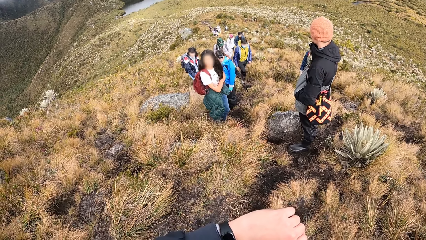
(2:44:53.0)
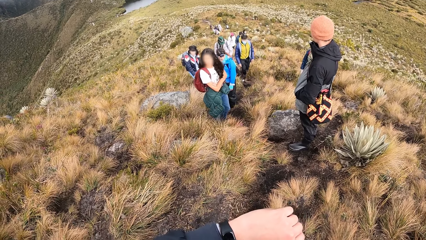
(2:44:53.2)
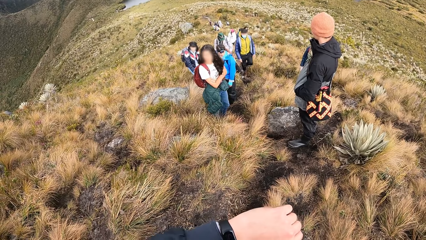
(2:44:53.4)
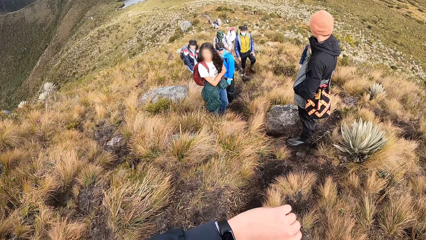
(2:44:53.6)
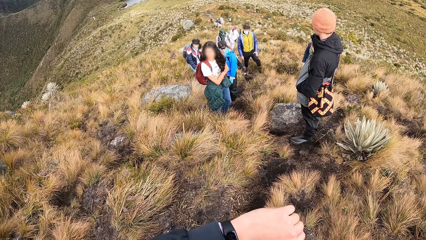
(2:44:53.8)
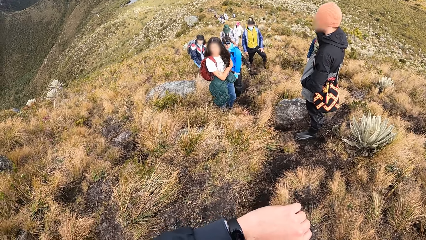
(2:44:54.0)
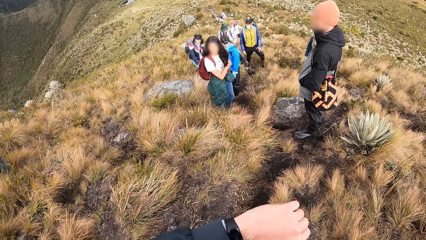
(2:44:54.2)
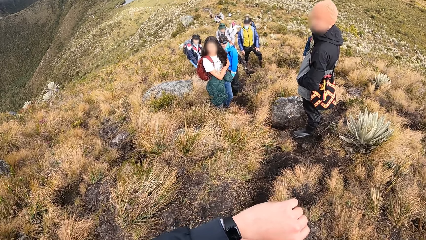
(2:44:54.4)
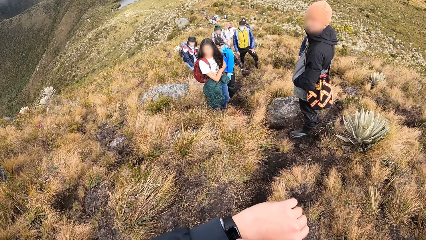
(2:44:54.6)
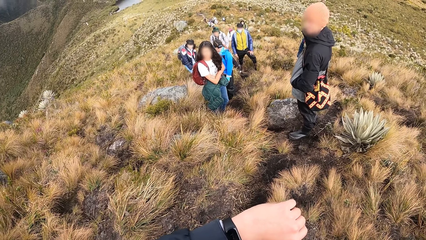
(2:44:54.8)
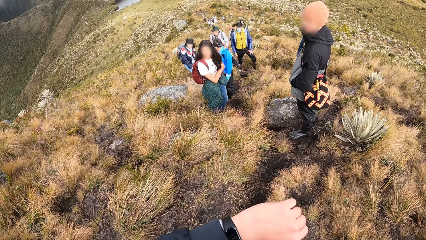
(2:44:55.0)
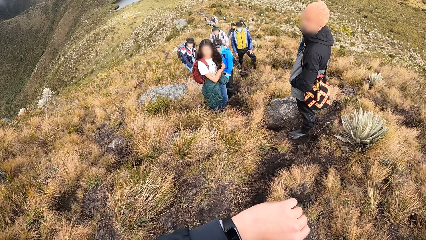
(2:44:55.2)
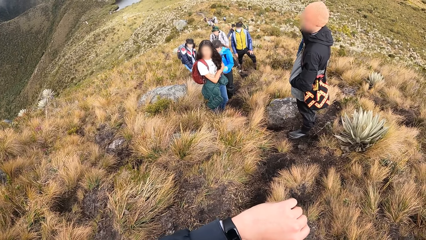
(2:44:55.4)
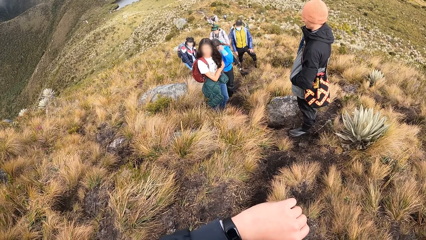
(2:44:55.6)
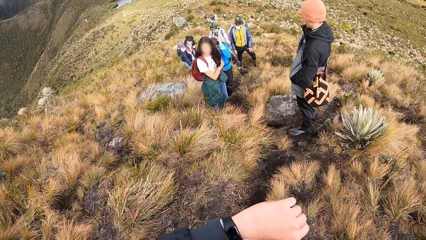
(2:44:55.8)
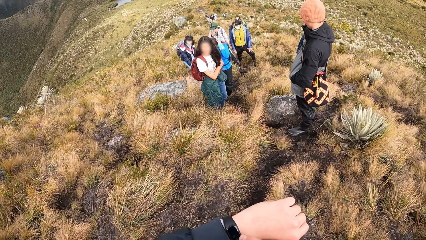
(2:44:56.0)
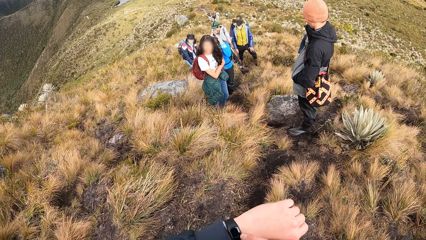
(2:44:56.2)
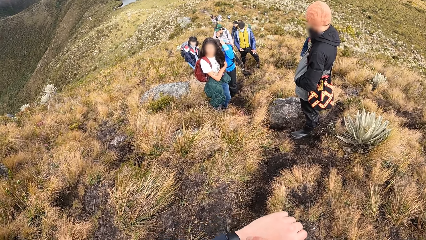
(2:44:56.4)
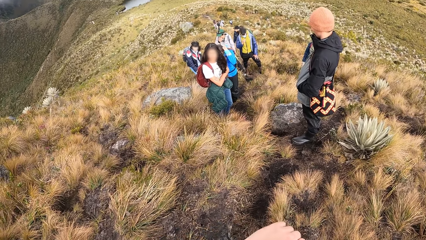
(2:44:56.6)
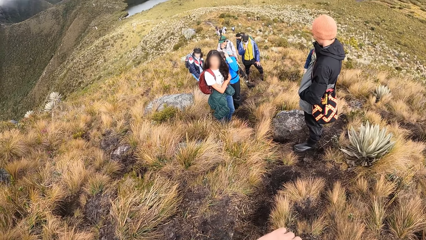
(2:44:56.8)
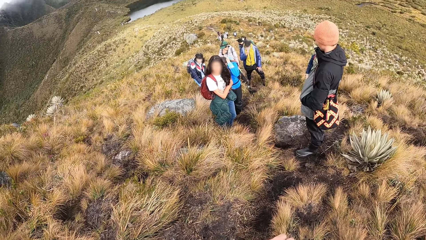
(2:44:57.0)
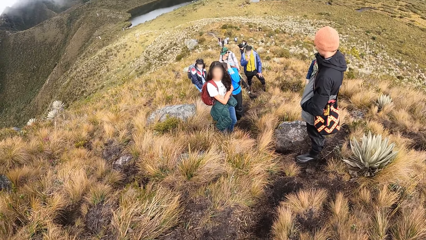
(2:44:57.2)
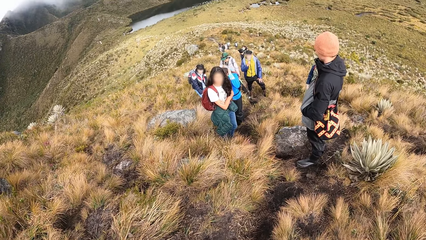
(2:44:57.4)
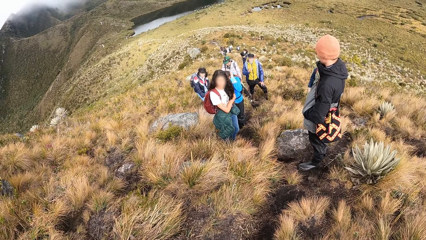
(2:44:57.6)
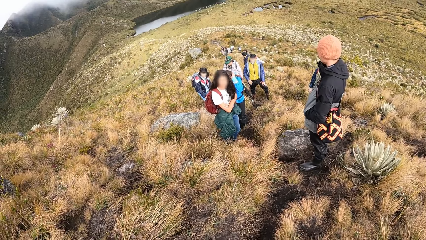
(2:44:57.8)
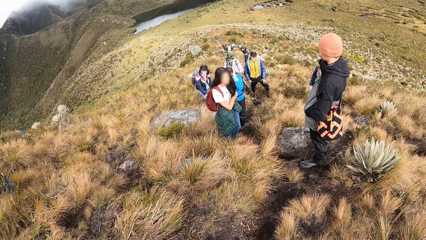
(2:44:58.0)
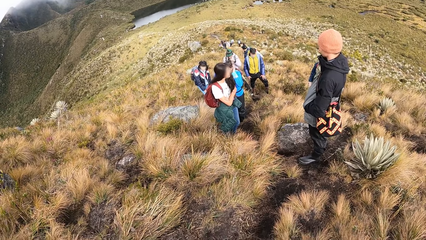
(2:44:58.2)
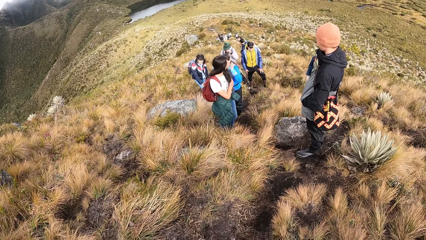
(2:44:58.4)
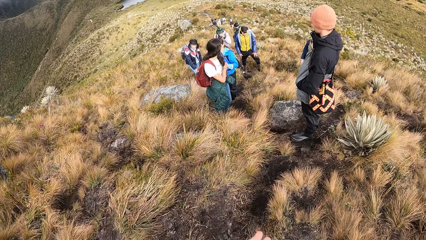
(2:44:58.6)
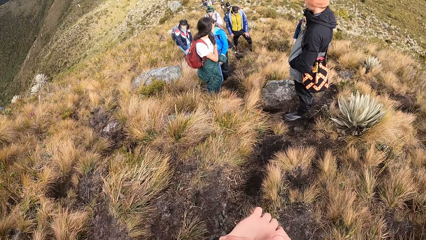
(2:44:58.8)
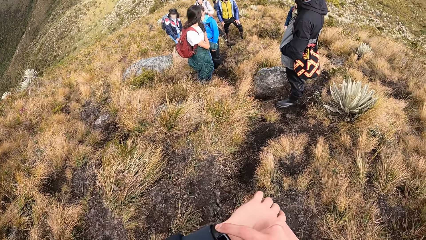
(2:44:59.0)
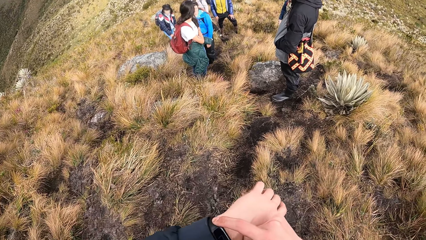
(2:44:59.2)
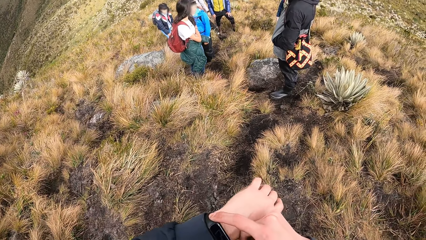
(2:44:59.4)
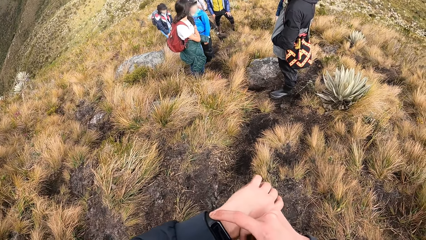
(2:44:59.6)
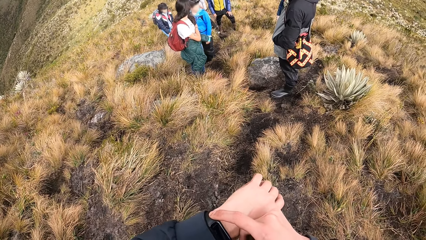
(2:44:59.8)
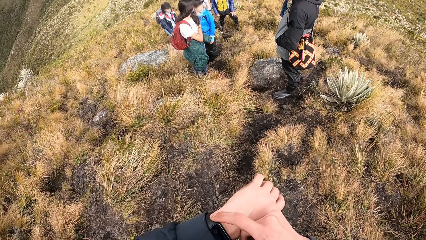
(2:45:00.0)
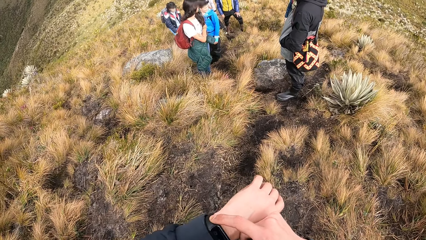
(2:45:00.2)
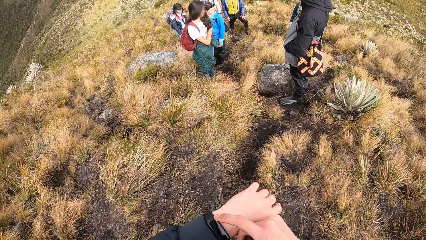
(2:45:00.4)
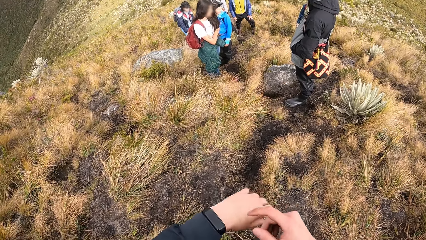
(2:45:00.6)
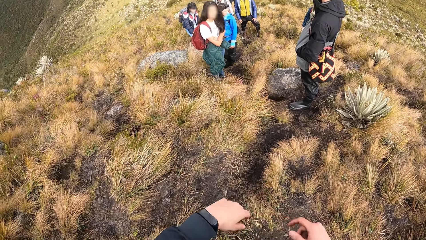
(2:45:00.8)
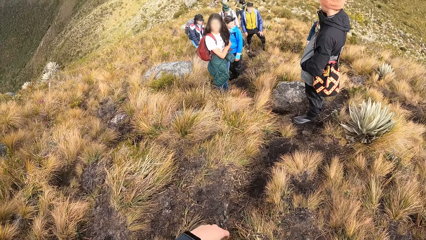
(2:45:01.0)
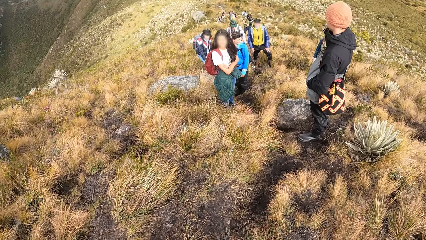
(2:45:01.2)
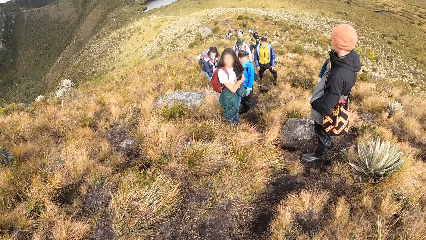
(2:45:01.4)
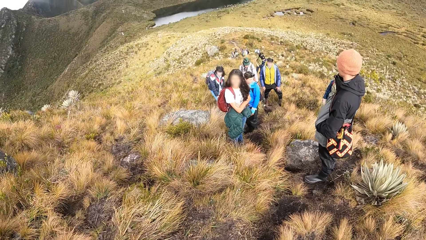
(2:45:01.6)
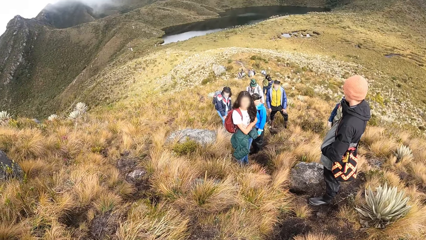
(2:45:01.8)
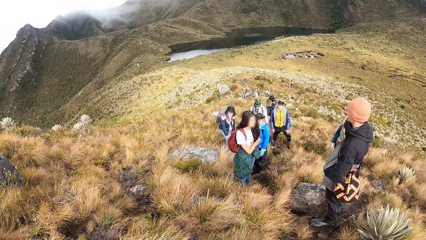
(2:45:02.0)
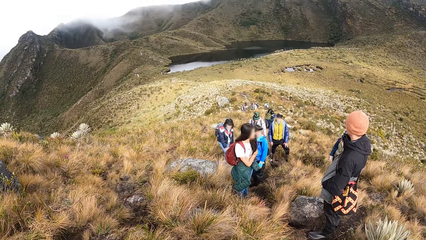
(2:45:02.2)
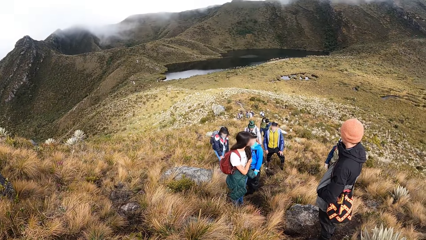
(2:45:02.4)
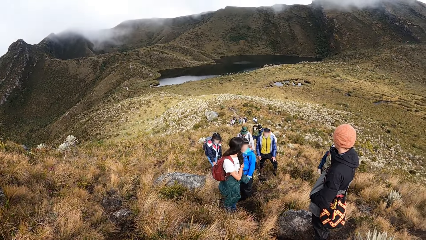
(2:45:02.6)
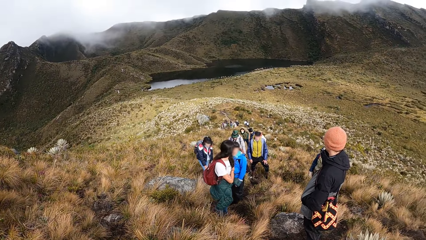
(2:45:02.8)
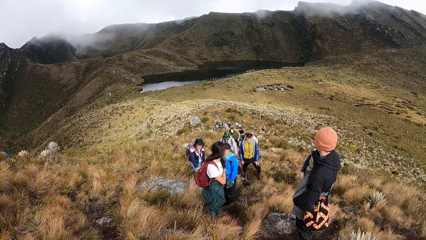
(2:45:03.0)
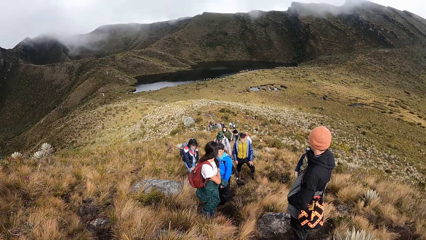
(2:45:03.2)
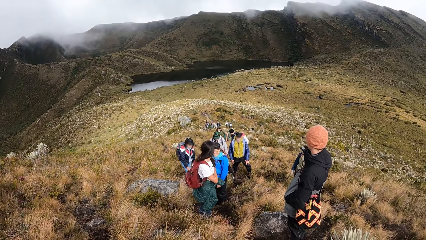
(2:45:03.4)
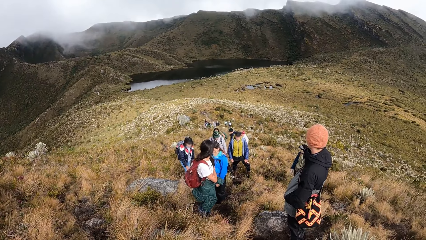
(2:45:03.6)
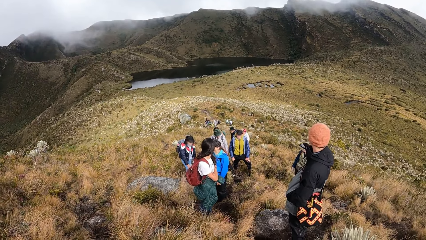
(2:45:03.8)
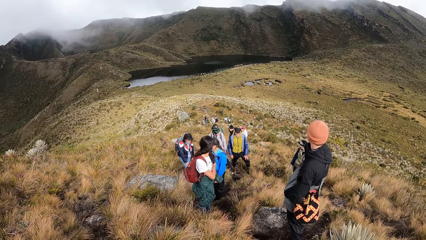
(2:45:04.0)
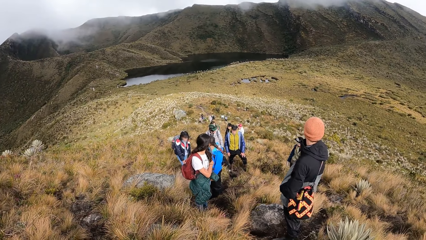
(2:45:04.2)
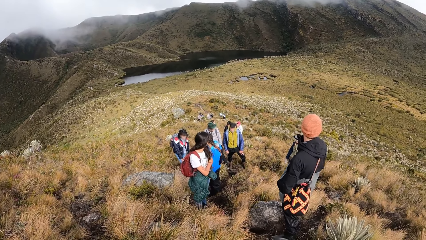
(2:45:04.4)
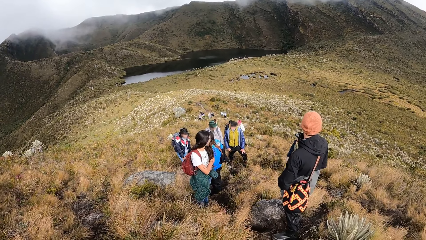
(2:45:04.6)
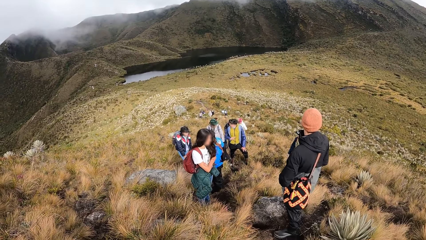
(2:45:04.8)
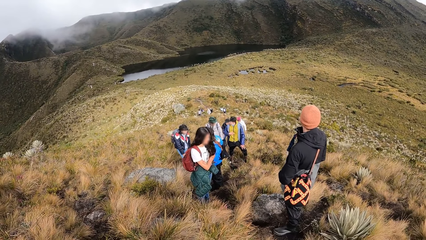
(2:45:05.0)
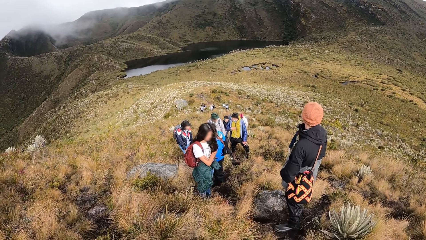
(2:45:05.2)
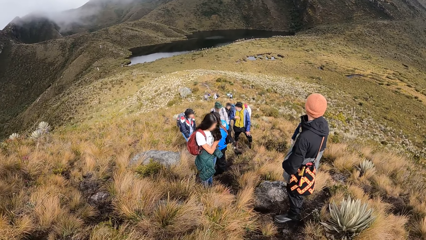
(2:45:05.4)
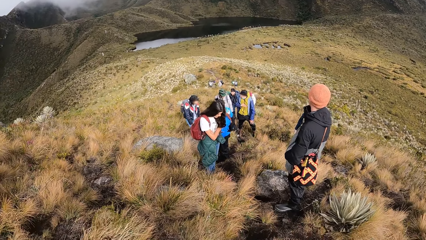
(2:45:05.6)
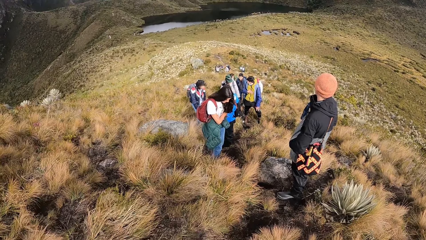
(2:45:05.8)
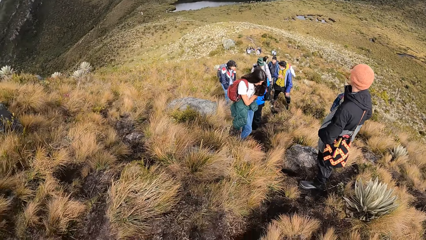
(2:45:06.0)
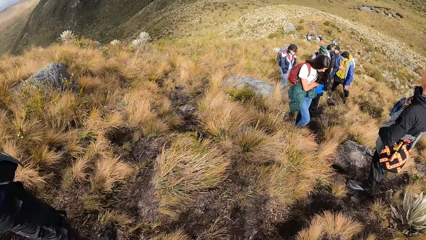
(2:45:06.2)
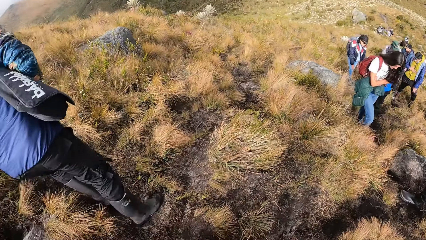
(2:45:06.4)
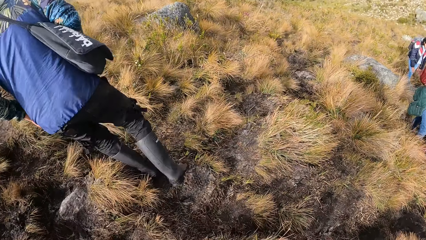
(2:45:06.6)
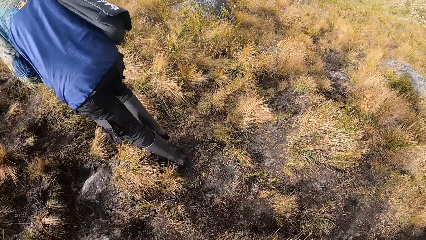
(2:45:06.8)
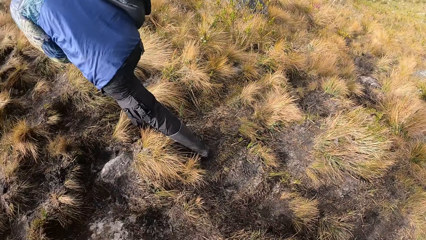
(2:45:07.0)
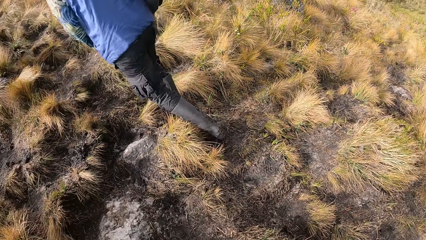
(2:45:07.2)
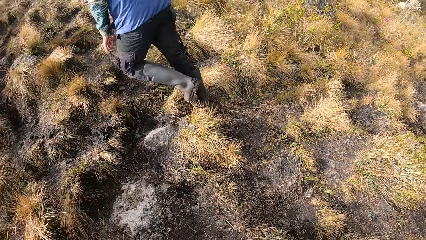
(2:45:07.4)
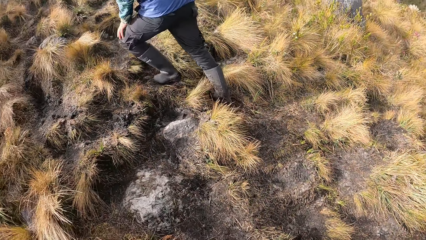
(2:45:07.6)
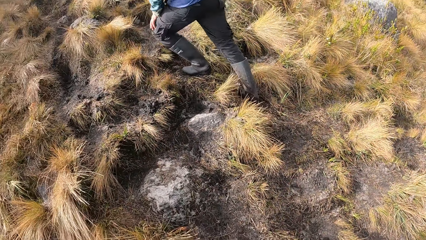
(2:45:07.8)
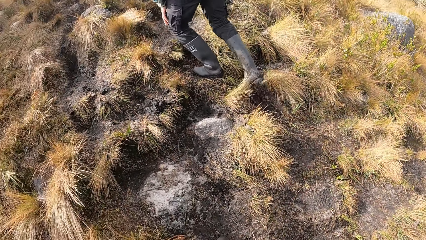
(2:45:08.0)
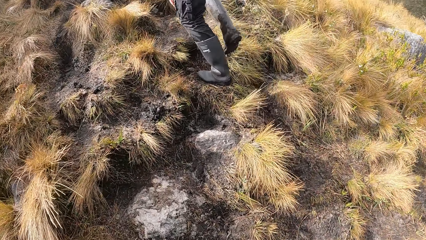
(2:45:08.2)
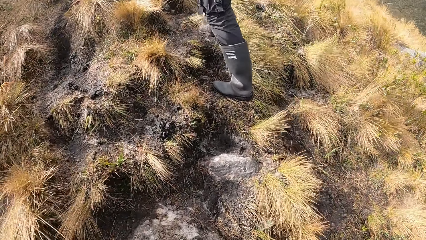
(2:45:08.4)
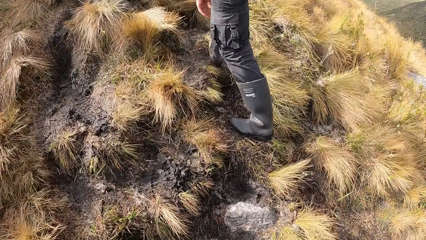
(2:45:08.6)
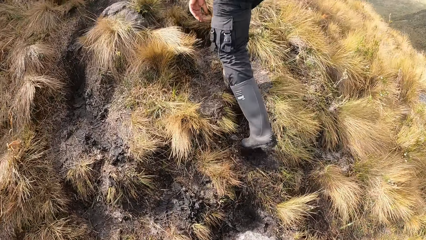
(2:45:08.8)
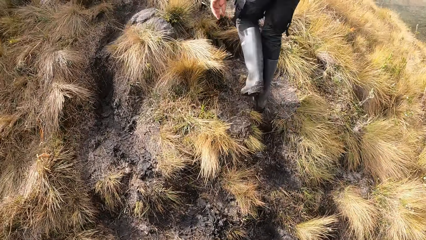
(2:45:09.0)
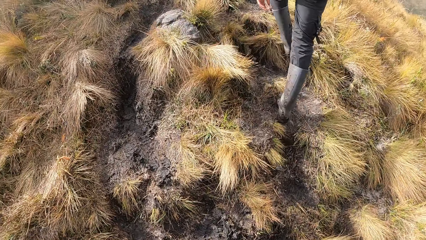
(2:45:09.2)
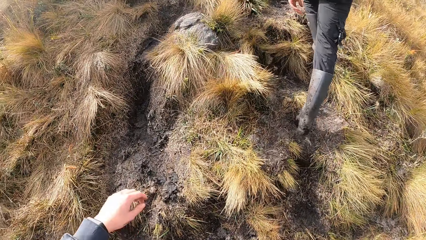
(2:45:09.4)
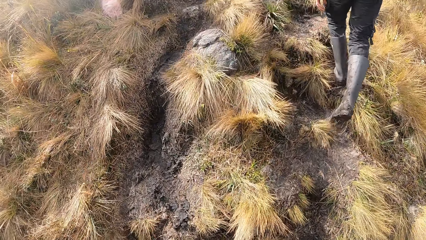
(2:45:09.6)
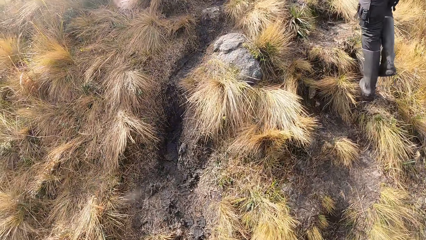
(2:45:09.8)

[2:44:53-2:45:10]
The camera wearer scrolls the wrist watch. They walk on the valley with the group of people.
